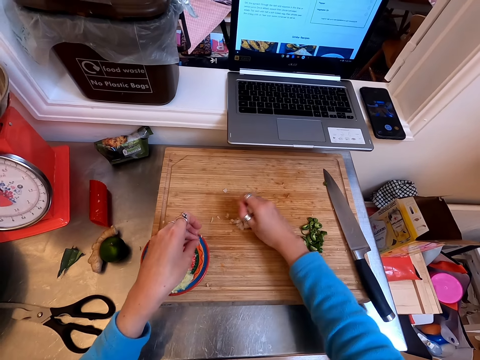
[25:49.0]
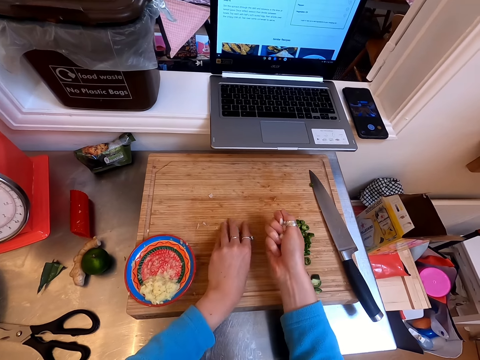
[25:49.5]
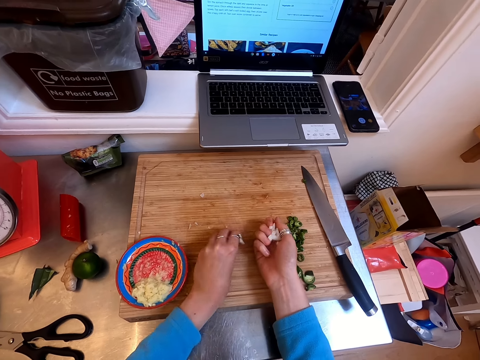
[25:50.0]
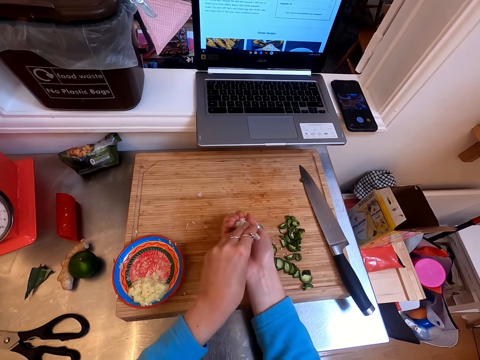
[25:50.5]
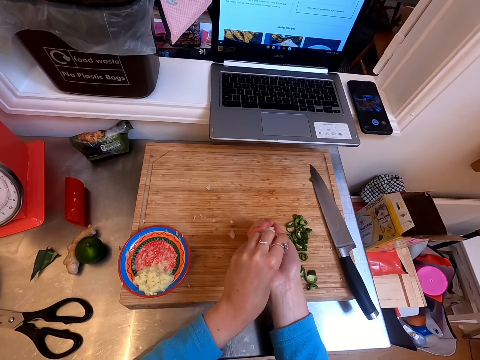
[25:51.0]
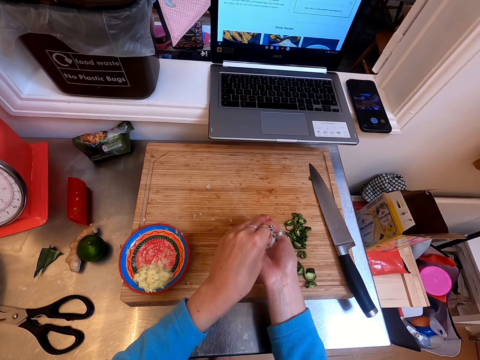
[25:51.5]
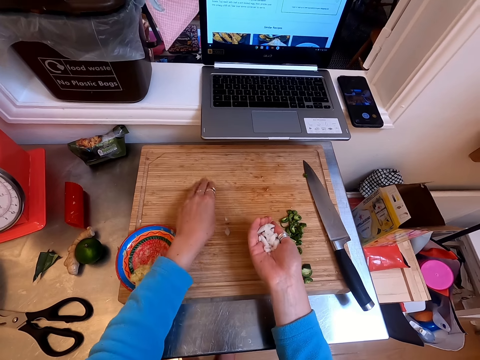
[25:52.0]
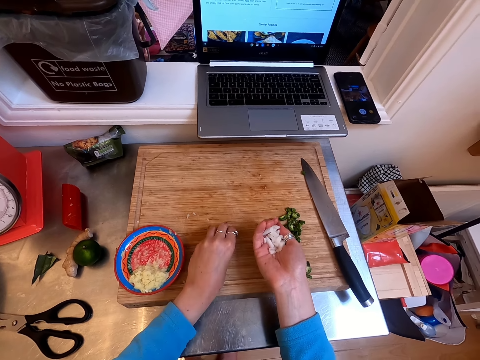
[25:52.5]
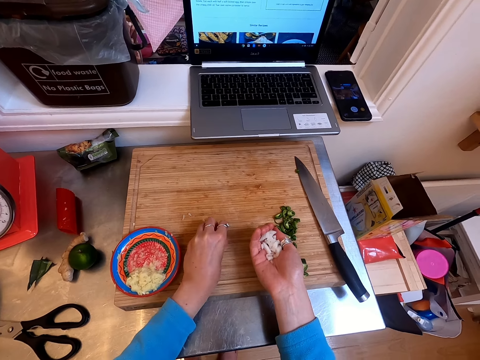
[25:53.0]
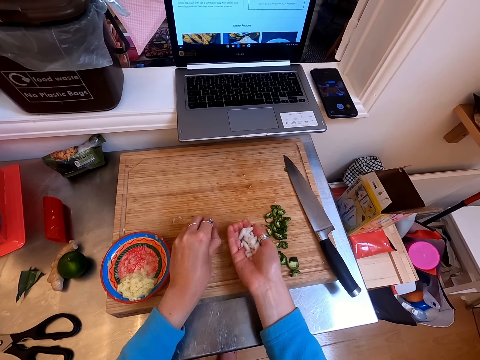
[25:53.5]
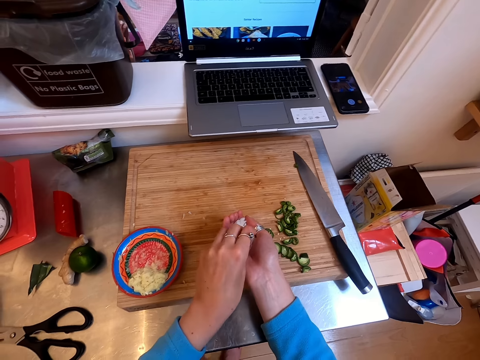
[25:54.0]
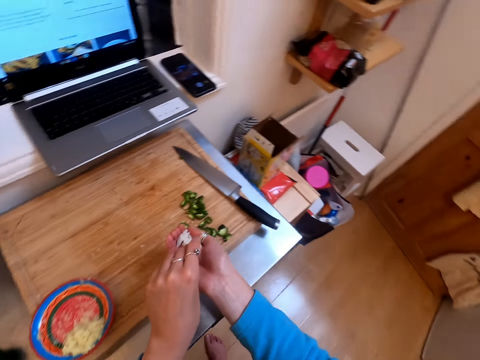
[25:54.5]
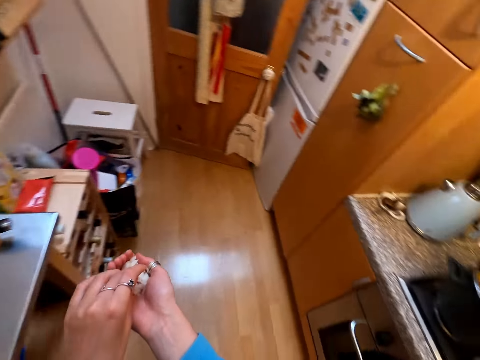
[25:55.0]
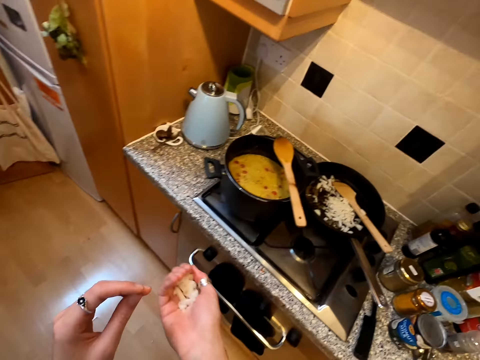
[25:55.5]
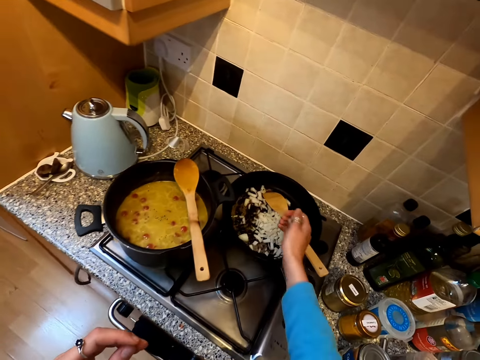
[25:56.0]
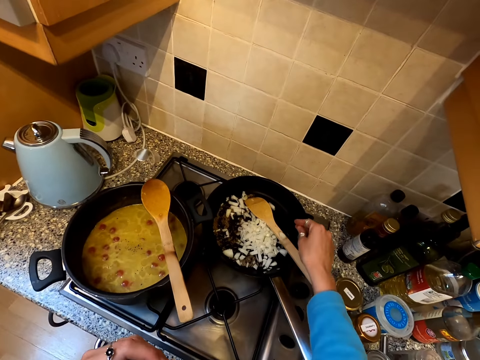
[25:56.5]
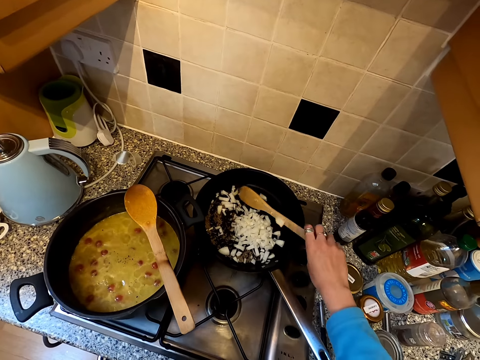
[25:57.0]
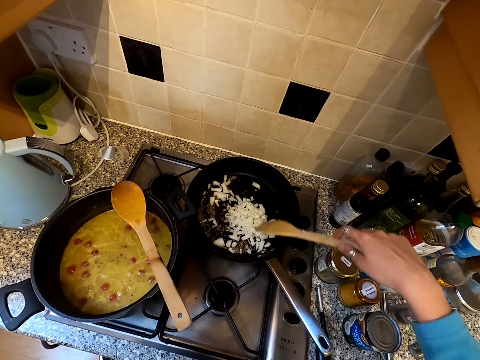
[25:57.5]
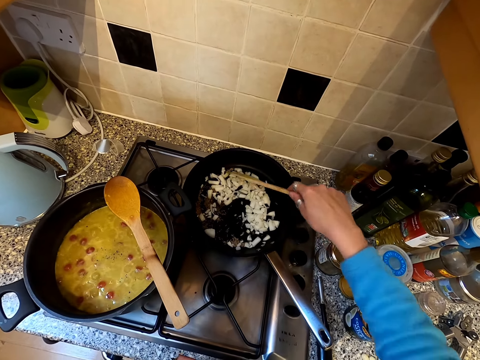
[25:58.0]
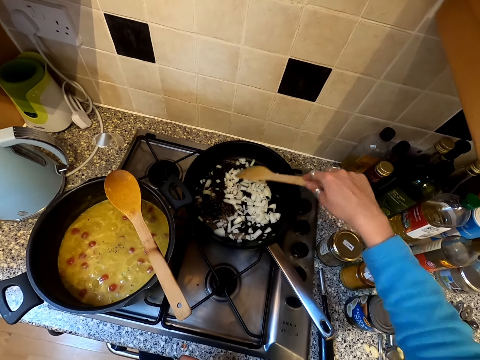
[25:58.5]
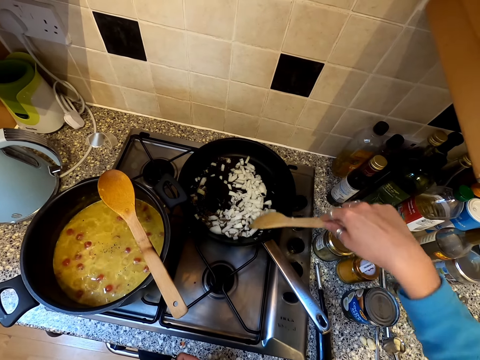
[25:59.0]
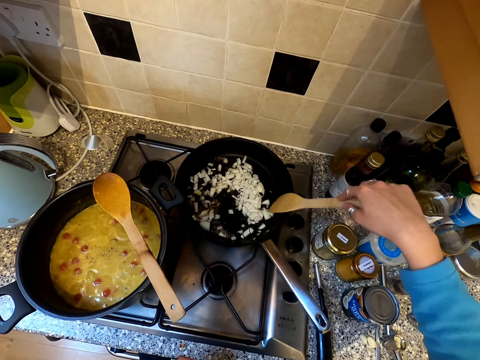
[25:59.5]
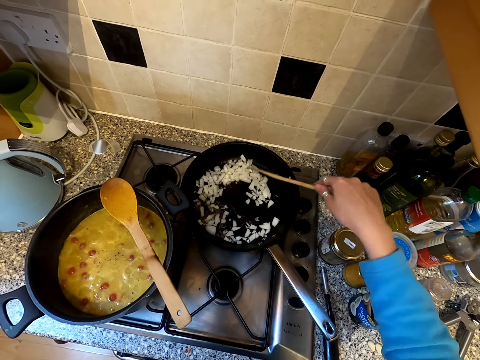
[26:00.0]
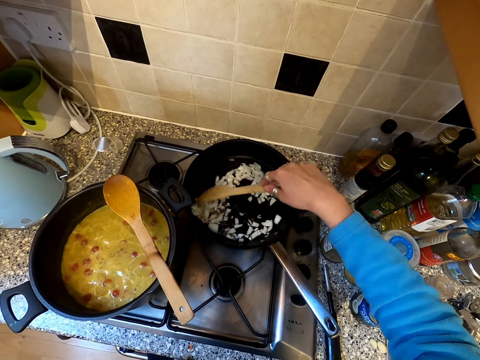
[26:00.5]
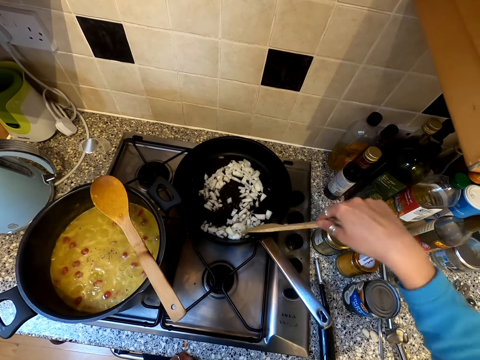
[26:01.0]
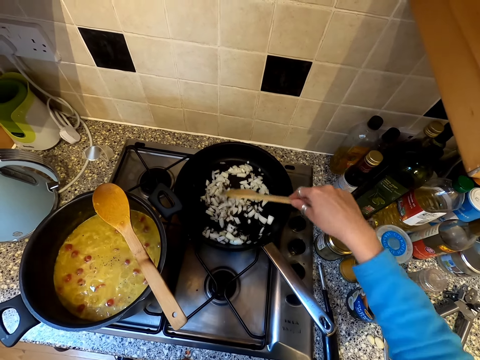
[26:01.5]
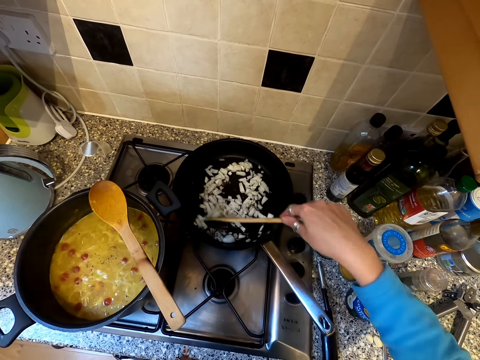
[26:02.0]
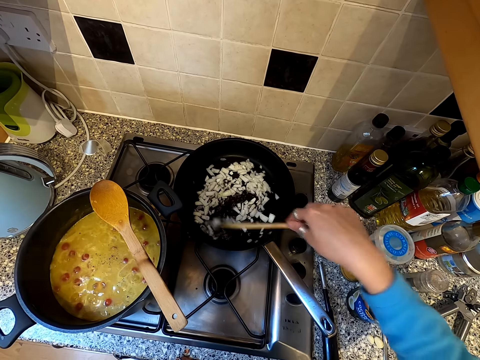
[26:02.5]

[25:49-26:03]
The camera wearer puts the onion in the pan. They stir the ingredient.

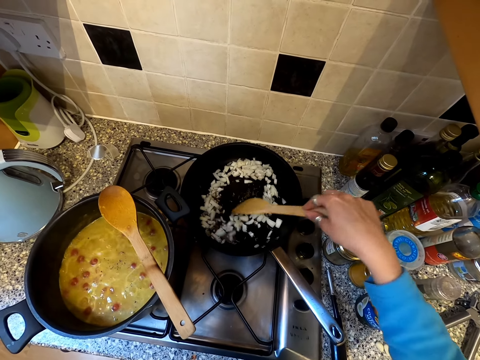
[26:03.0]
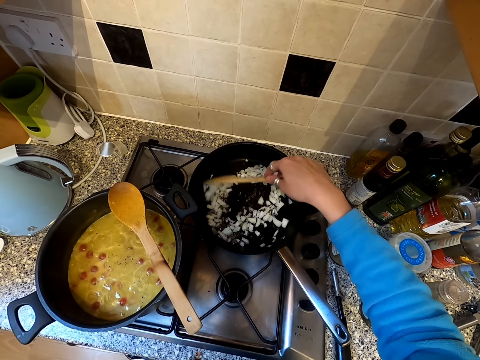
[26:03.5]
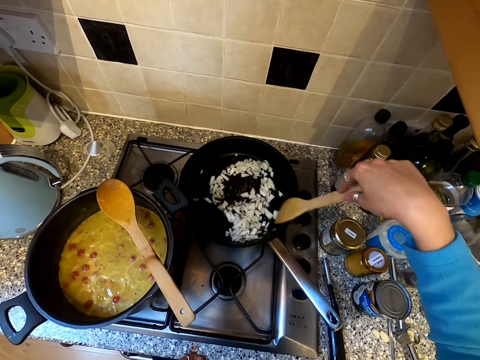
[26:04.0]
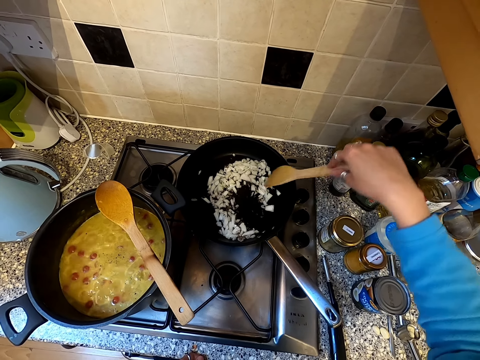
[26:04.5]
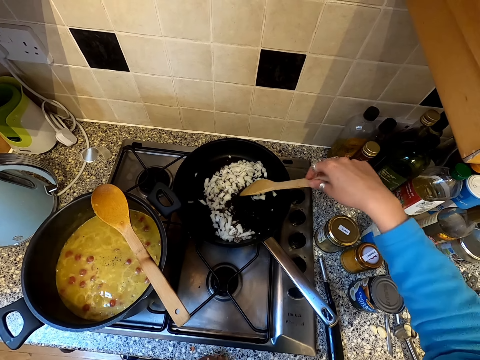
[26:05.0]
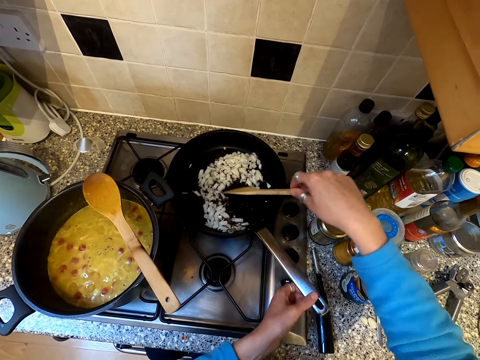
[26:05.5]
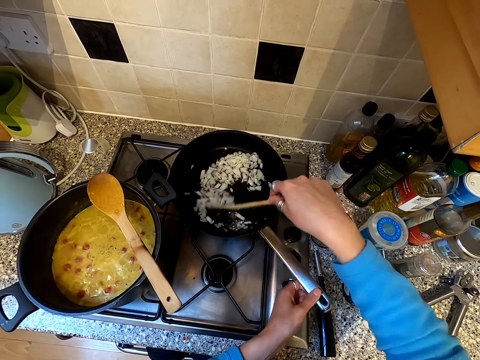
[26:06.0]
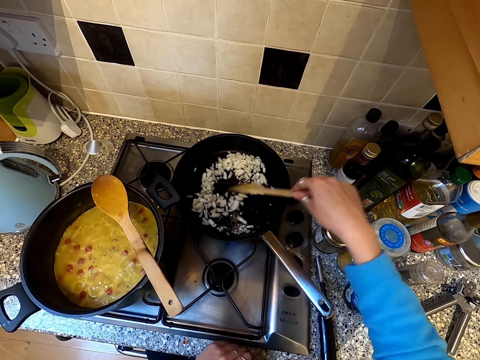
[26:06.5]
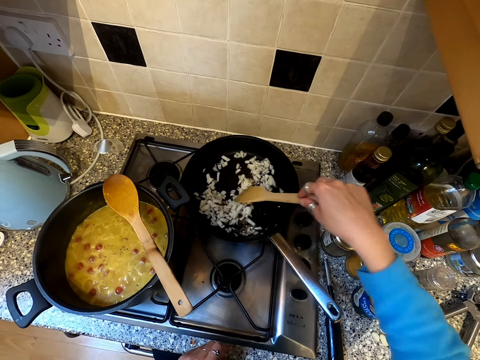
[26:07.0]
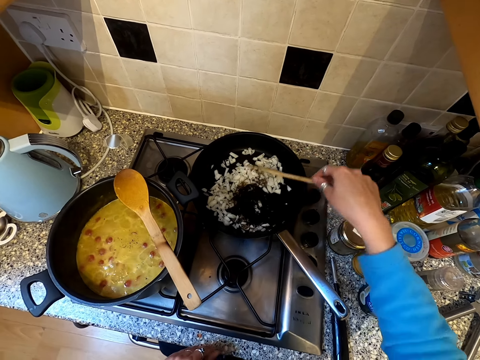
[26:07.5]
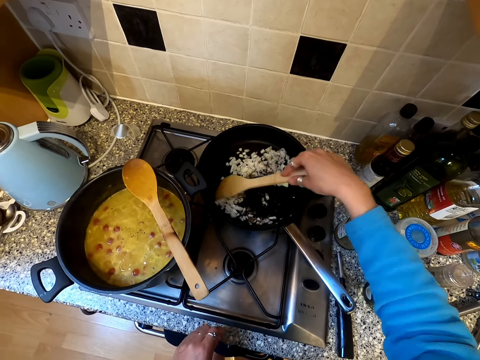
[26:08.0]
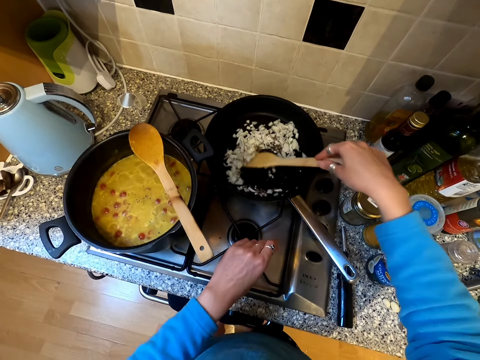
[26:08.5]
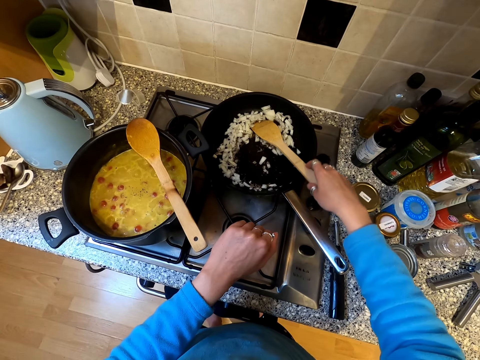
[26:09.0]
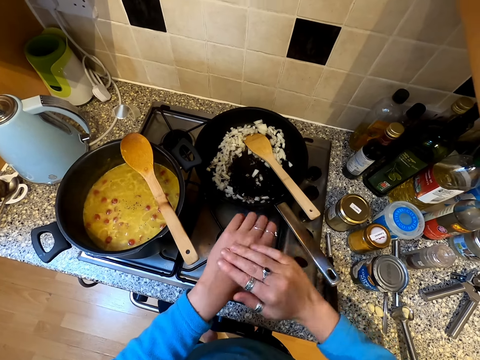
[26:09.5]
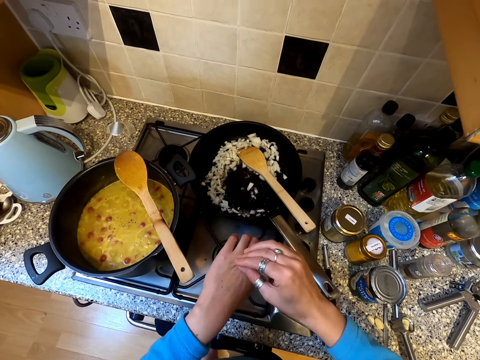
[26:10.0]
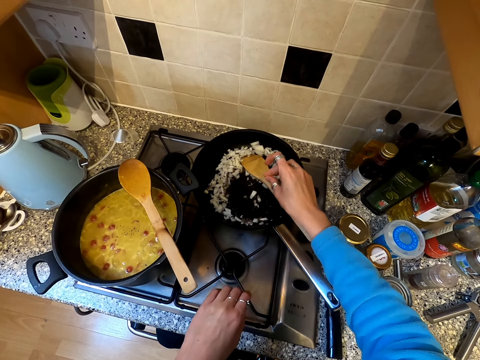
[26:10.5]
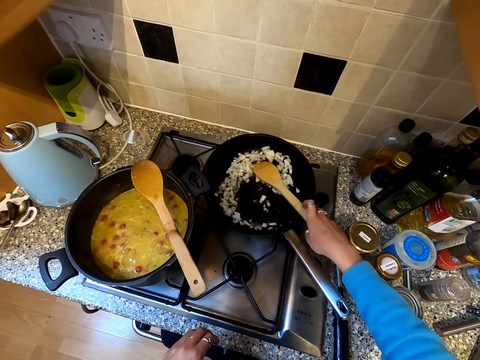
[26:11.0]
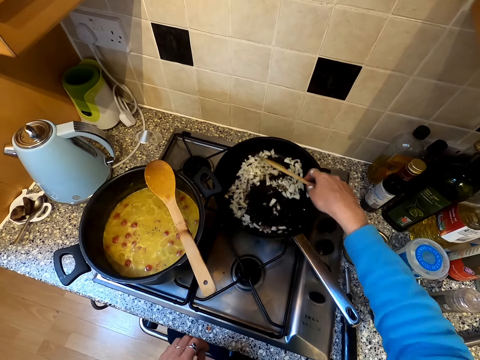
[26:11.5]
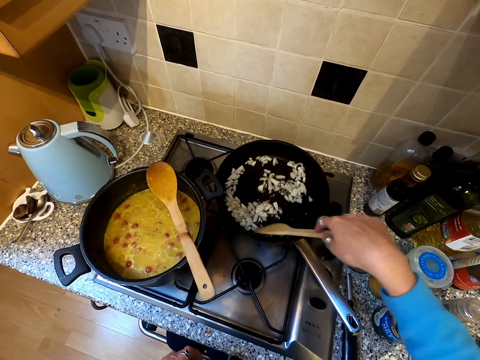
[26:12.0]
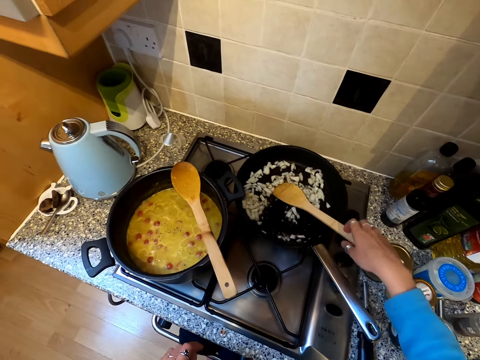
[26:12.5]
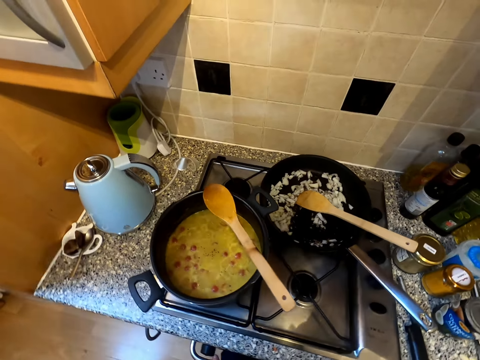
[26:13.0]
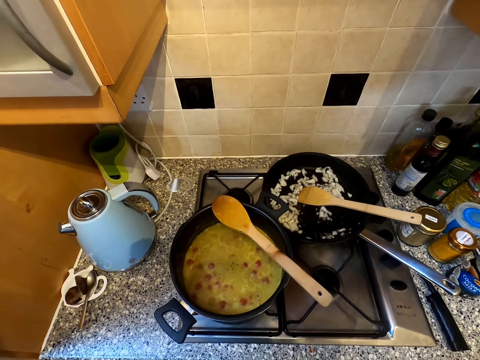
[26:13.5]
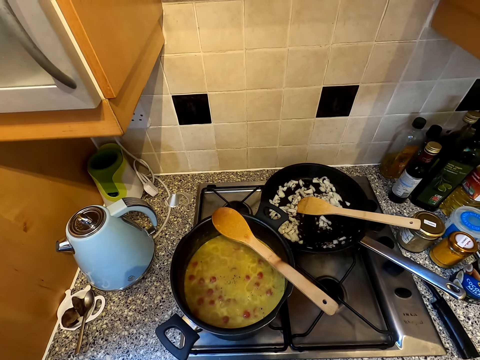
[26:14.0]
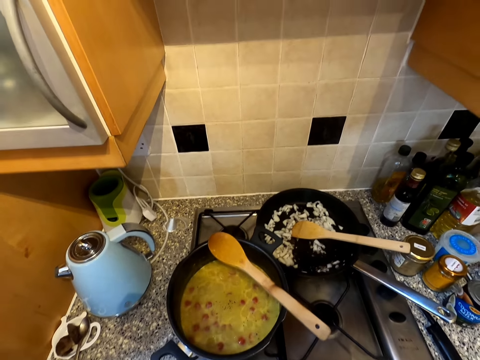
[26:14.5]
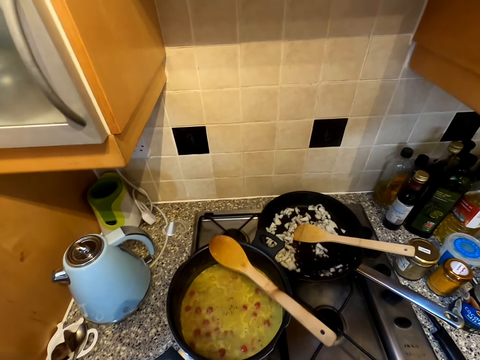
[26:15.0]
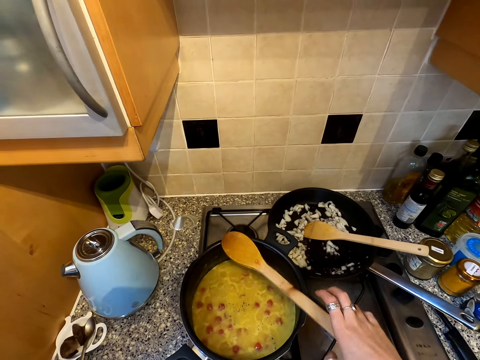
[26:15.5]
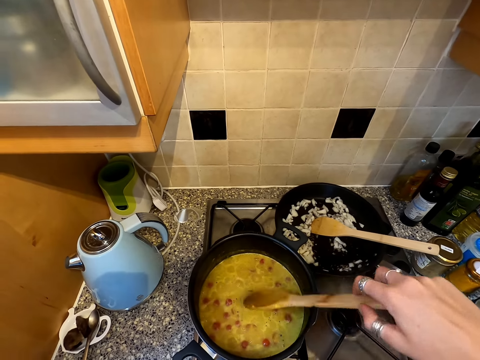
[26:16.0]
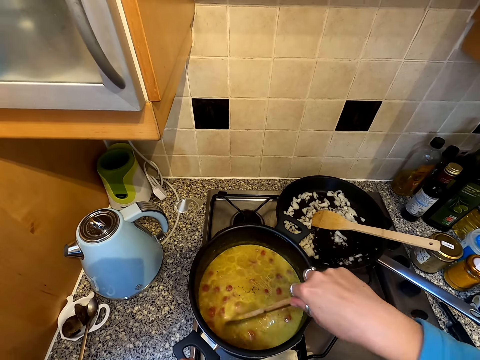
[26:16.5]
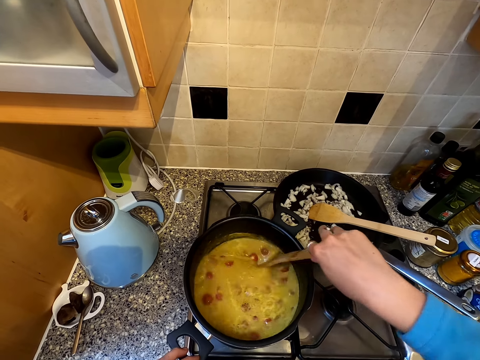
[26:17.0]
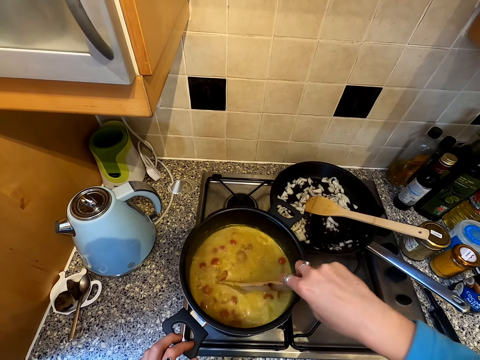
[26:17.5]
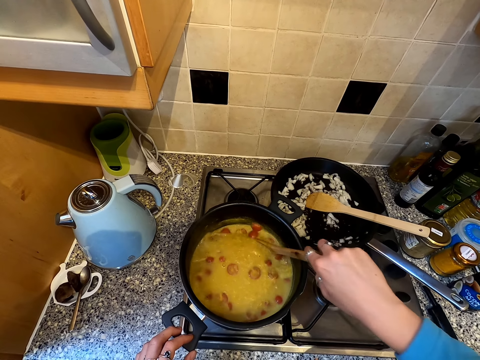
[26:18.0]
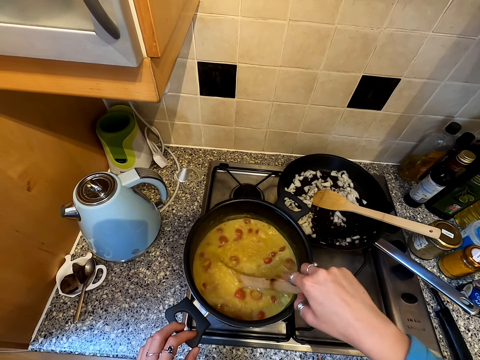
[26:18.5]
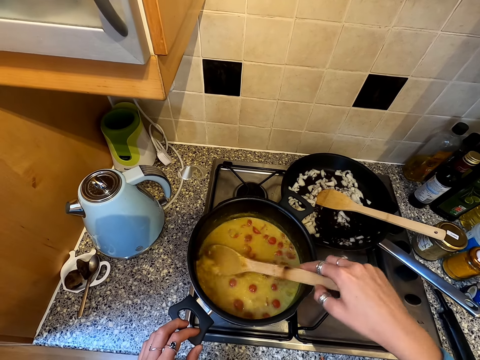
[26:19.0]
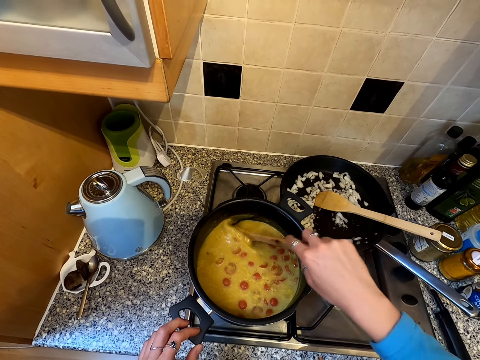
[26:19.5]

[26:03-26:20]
The camera wearer stirs the onions. She wipes her hand. She stirs the ingredient. She fixes the camera. She stirs the food.
